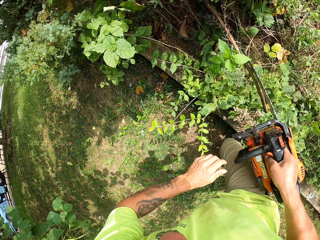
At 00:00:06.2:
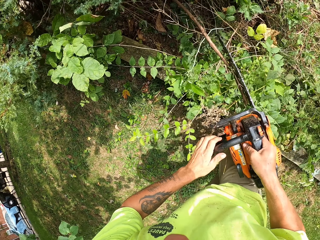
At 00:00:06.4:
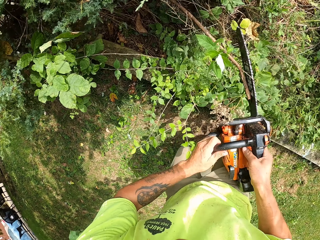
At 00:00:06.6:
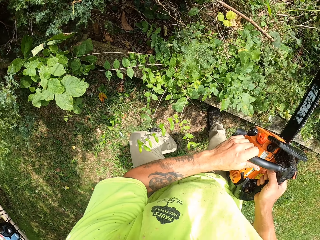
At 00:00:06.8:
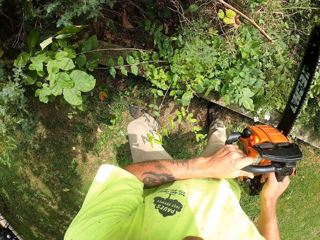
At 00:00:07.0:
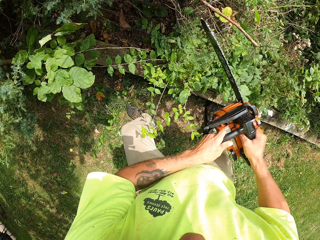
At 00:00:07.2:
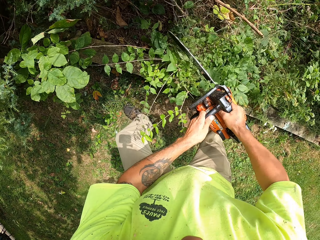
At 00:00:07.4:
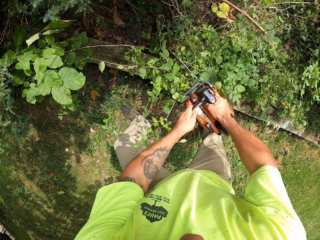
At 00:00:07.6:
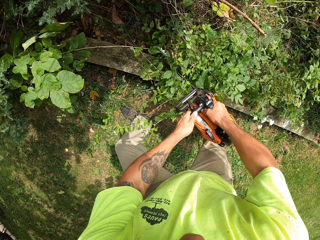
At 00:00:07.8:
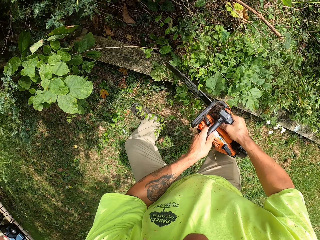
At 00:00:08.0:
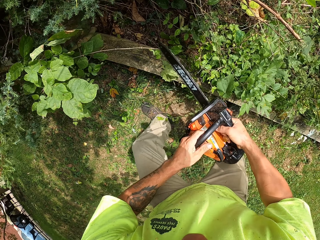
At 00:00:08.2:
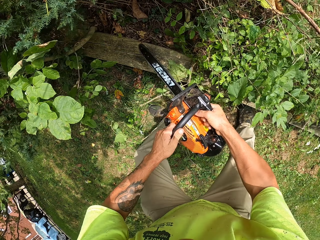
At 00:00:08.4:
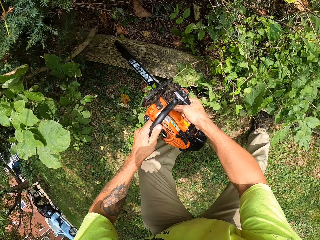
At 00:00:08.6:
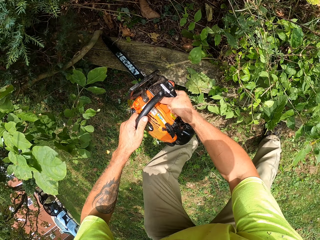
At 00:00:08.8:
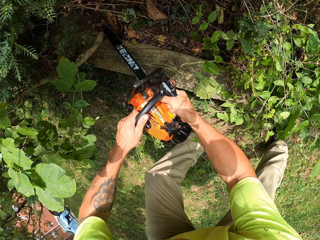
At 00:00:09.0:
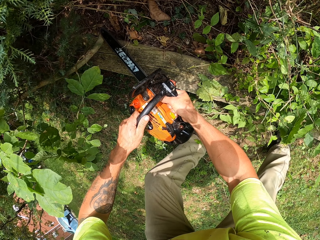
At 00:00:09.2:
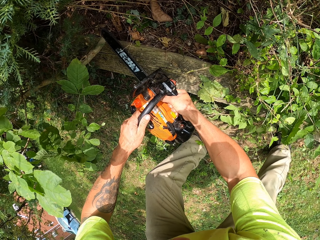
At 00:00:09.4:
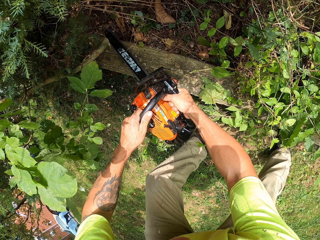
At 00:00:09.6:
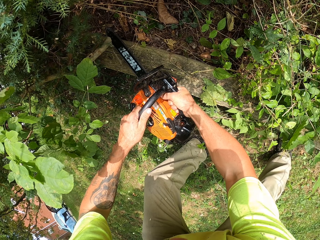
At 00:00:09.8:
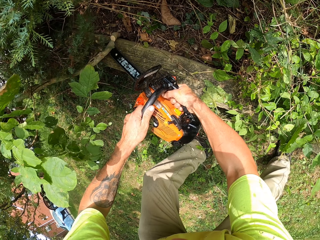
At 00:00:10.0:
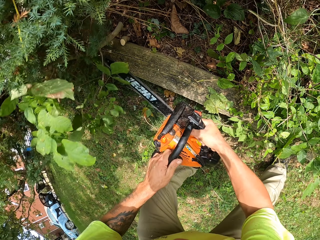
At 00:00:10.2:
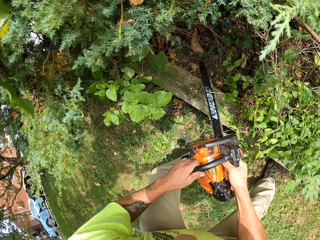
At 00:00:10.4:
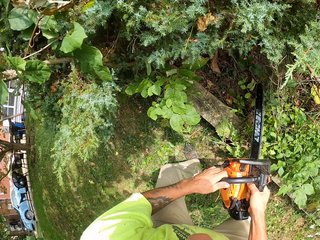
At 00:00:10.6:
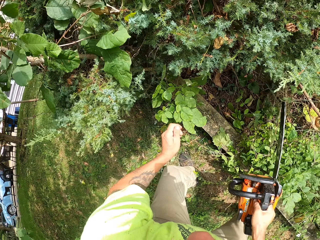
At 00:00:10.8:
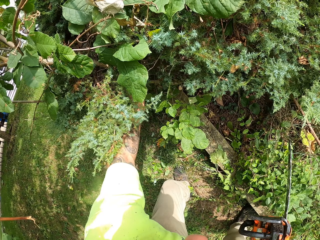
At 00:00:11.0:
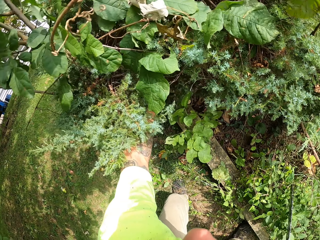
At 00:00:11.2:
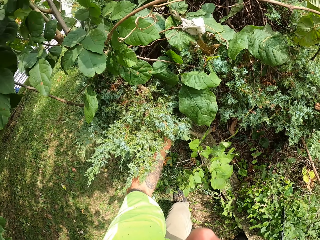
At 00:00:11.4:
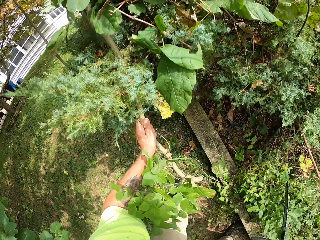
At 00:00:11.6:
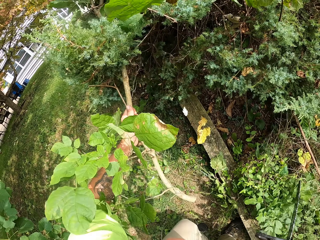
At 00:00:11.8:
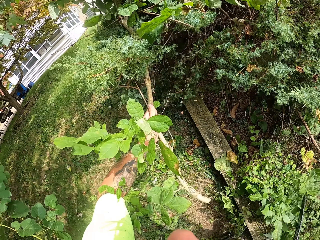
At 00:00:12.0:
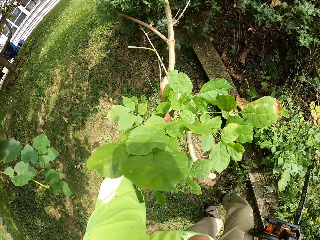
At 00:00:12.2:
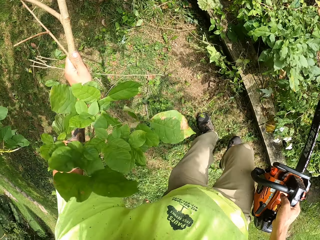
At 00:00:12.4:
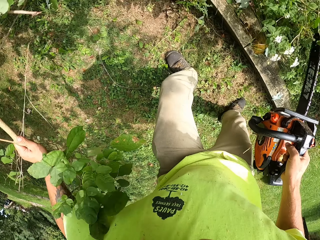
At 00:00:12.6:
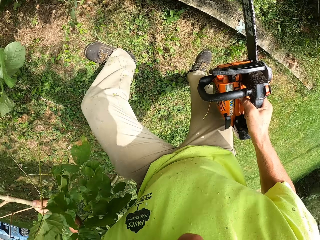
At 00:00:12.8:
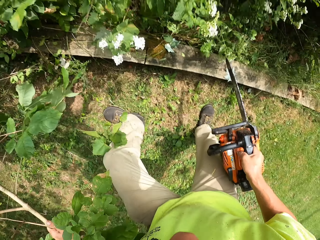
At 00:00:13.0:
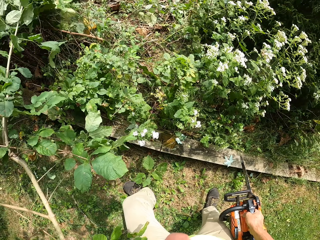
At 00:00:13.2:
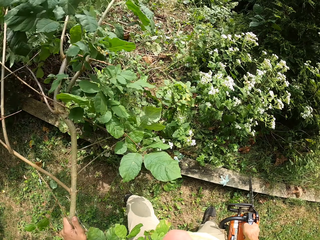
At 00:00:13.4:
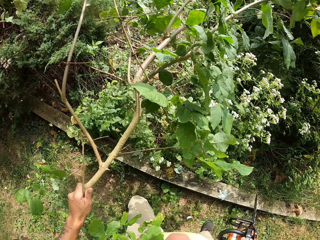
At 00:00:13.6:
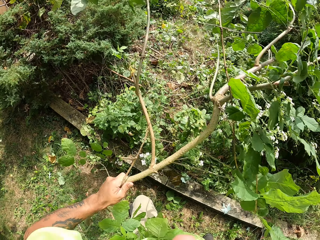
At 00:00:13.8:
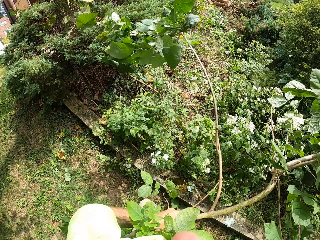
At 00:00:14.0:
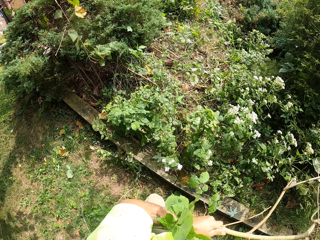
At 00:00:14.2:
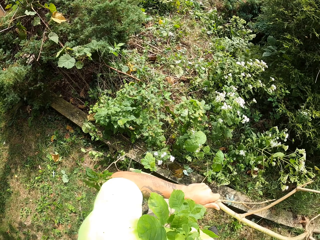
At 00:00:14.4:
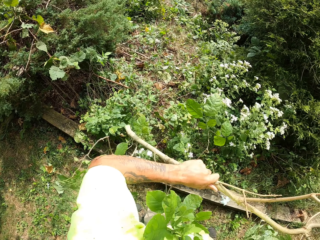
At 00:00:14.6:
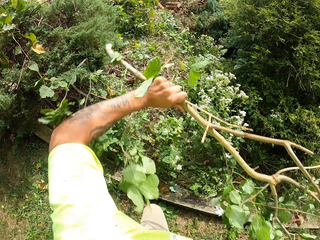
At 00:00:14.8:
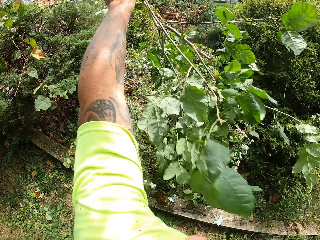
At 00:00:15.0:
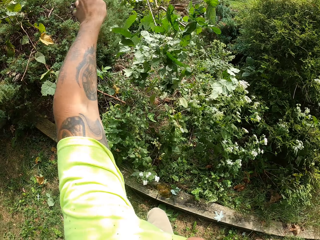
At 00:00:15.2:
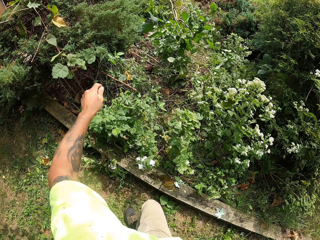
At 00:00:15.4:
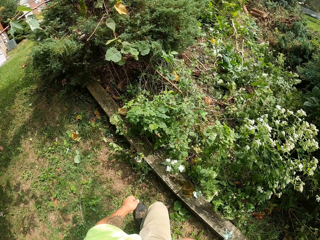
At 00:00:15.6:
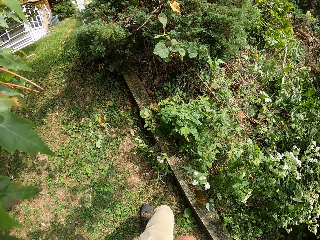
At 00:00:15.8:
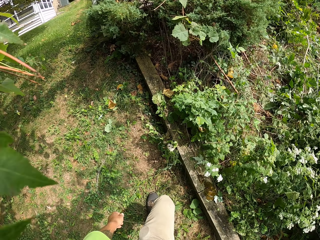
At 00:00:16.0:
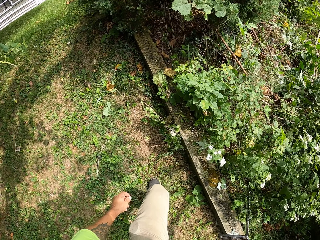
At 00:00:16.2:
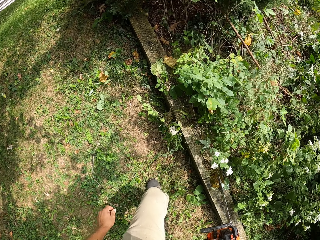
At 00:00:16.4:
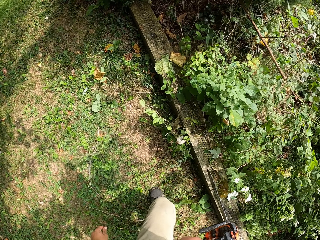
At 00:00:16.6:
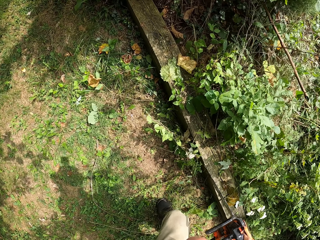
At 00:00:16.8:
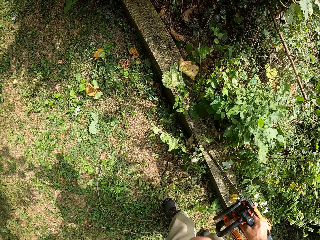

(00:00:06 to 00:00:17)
The camera wearer uses both hands to cut the plants. He picks up a stick with his left hand. He throws the branch on the ground with his left hand.

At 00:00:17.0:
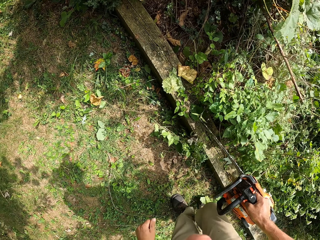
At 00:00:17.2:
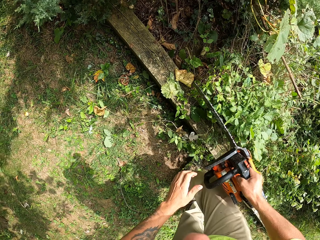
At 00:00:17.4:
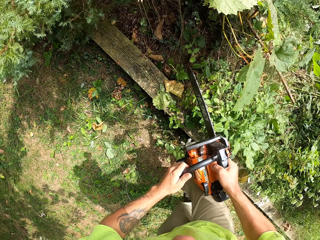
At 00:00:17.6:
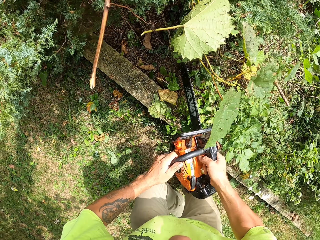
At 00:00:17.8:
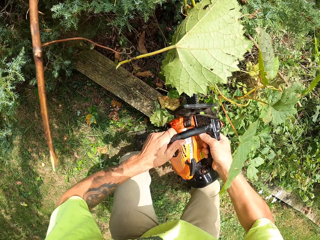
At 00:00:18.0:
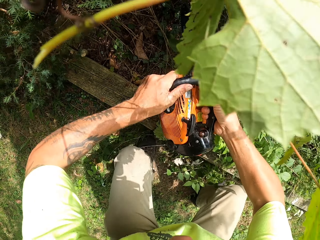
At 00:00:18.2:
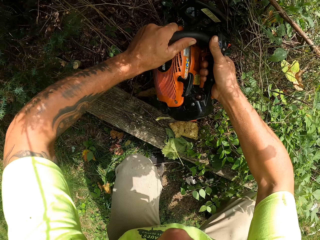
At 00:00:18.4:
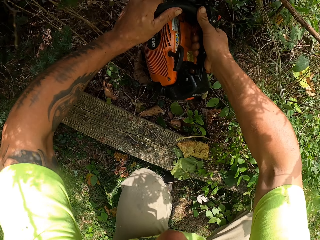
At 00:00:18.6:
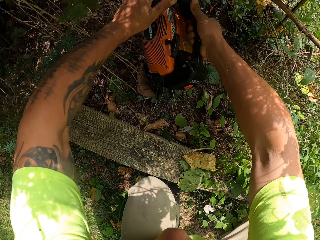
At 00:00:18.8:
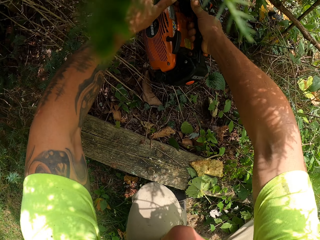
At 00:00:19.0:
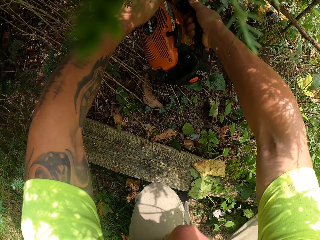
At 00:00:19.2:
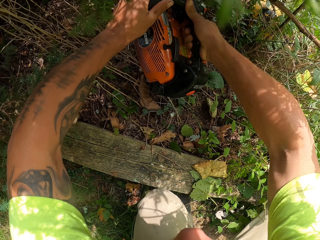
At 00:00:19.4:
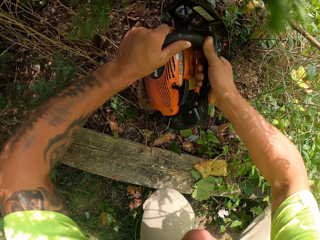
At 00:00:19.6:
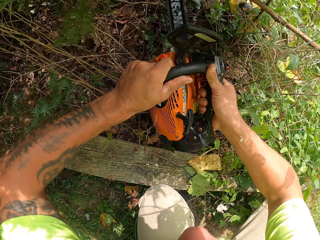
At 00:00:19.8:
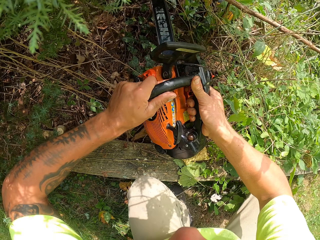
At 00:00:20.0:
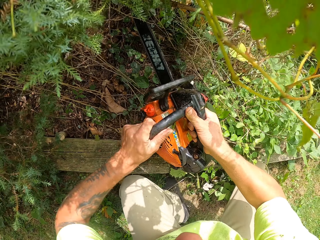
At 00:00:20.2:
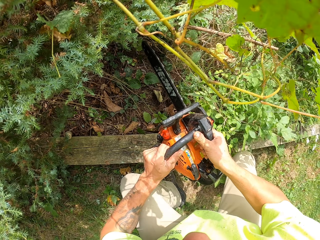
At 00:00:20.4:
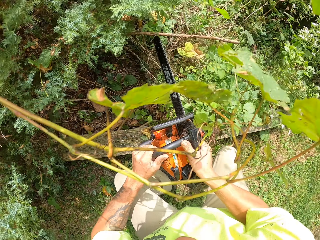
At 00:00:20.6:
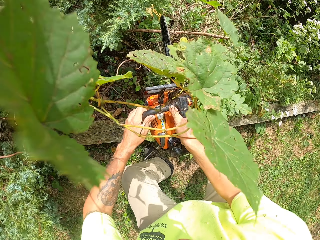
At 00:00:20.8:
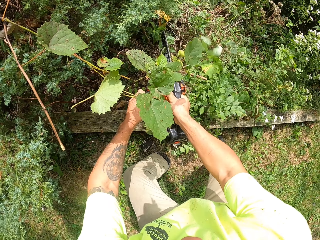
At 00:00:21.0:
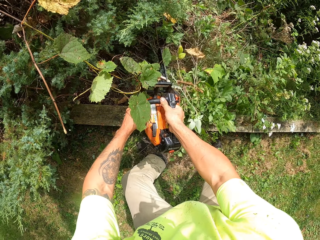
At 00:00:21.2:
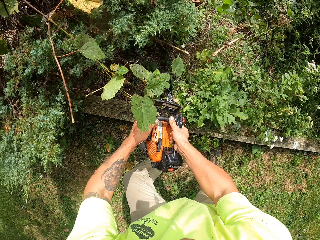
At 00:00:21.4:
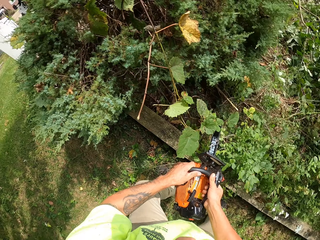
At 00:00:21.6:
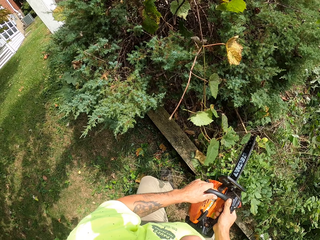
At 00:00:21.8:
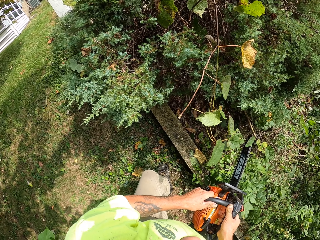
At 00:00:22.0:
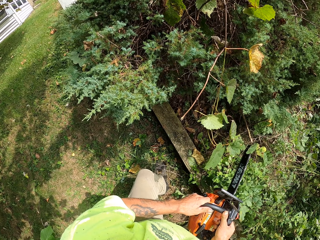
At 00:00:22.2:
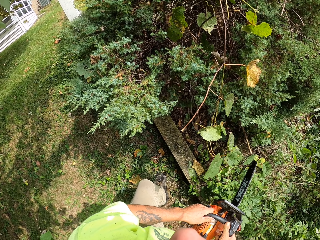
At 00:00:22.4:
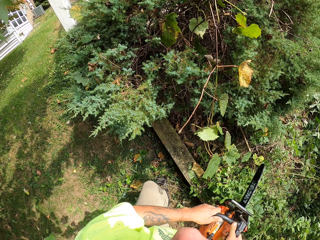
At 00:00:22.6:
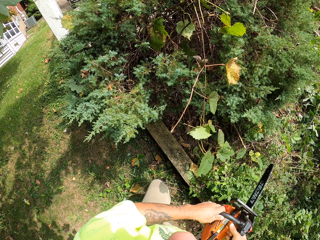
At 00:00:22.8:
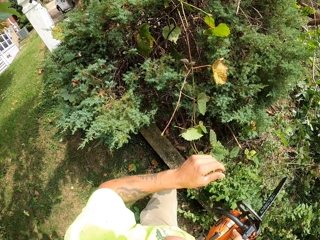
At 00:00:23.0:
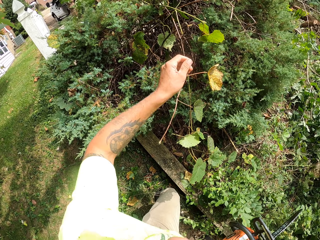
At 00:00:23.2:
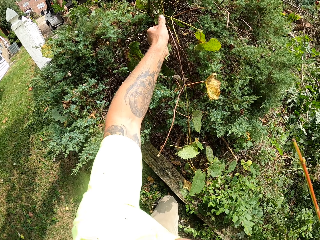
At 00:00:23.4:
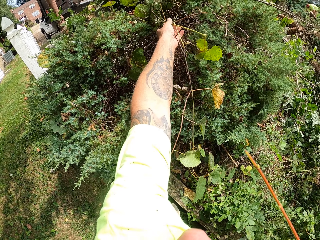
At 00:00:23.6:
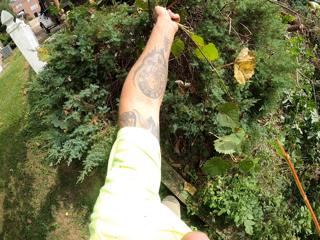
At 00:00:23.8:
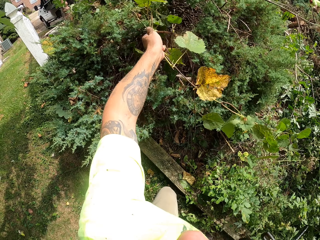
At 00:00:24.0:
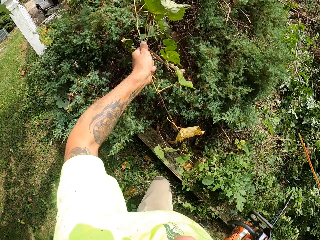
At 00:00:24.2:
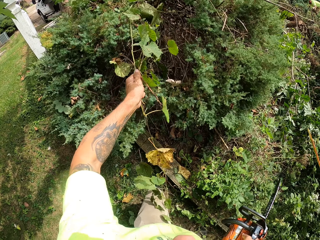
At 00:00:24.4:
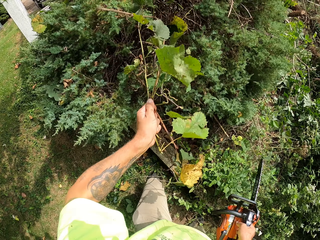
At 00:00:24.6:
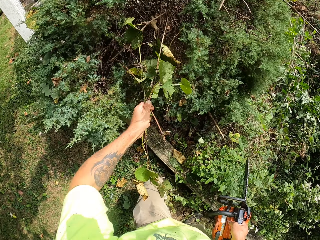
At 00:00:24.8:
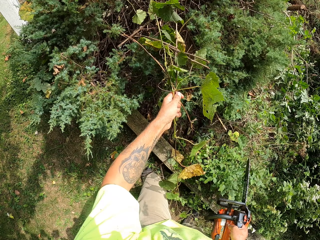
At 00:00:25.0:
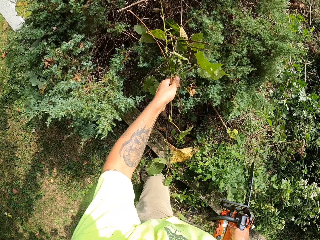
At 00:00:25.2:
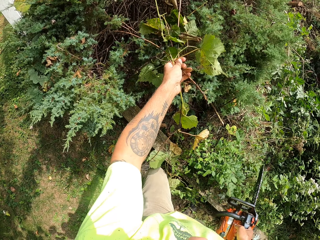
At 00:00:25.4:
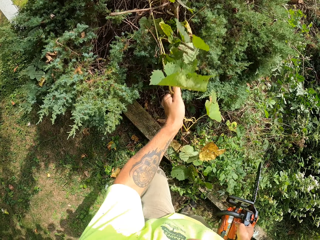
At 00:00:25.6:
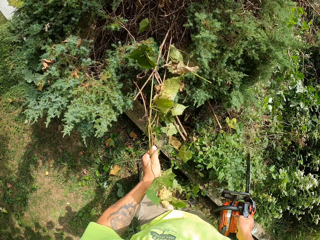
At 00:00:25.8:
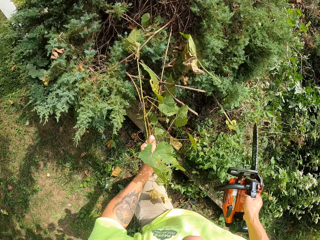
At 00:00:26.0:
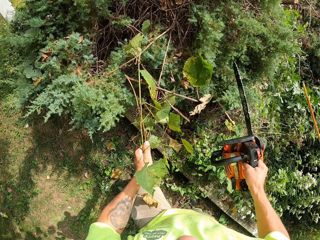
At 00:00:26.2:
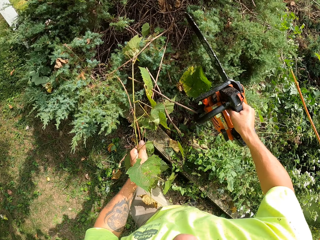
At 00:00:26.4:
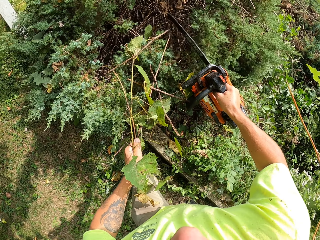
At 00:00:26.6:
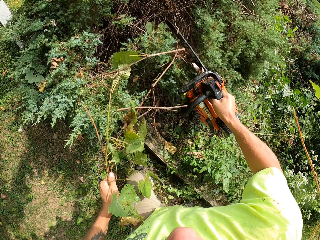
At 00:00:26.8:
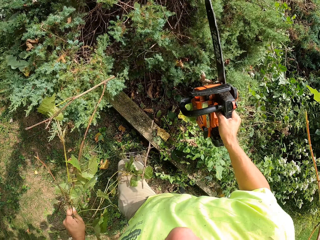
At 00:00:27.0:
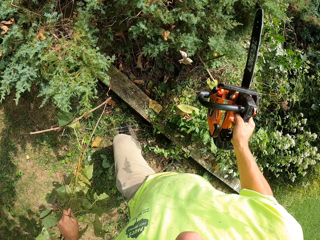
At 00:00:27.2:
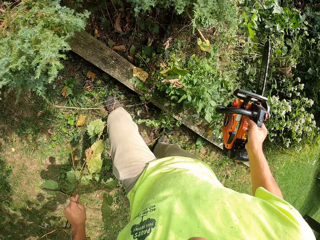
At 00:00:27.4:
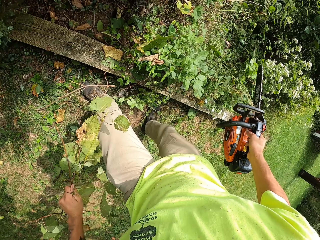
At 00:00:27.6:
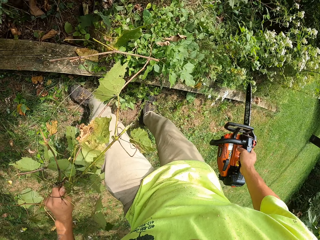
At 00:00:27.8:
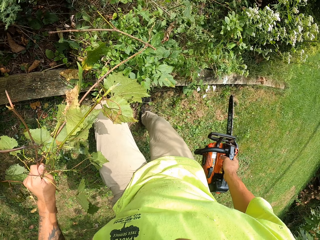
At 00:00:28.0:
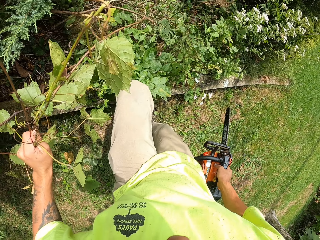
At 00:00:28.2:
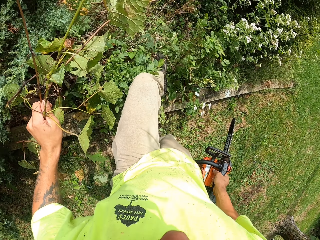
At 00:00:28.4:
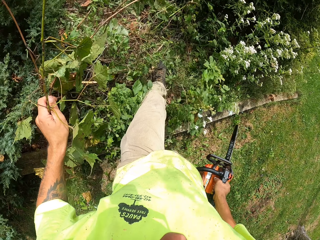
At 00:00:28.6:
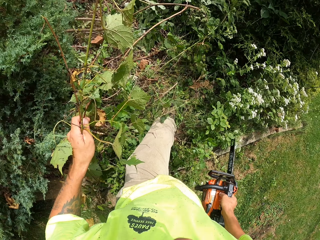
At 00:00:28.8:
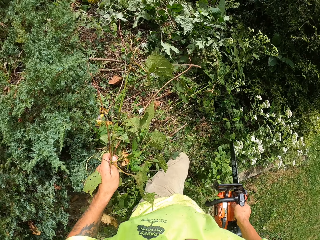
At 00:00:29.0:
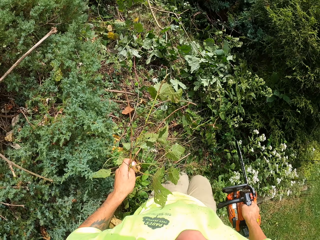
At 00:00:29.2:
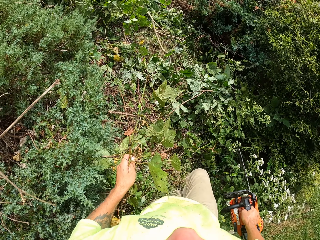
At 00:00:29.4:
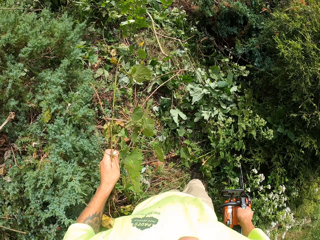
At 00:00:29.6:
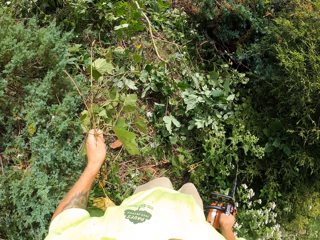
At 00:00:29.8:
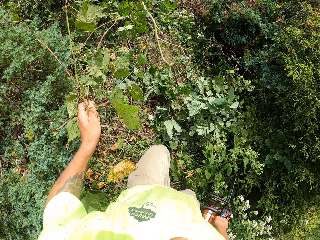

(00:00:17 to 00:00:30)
The camera wearer cuts some branches from the bush with the chainsaw or power saw in both hands. He pulls some branches with his left hand. He cuts the branches from the bush with the chainsaw in his right hand. He throws the branches from the bush on the ground with his right hand.
